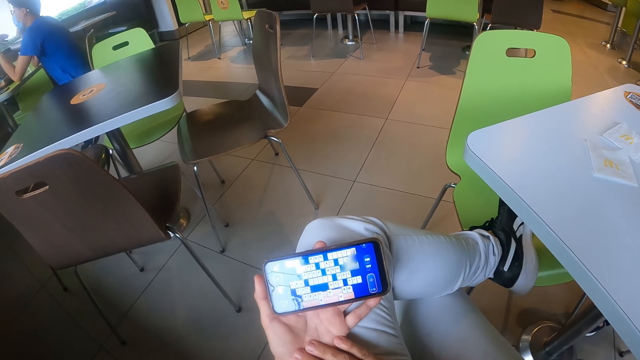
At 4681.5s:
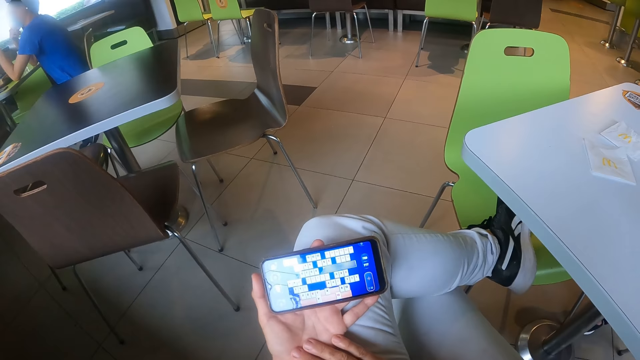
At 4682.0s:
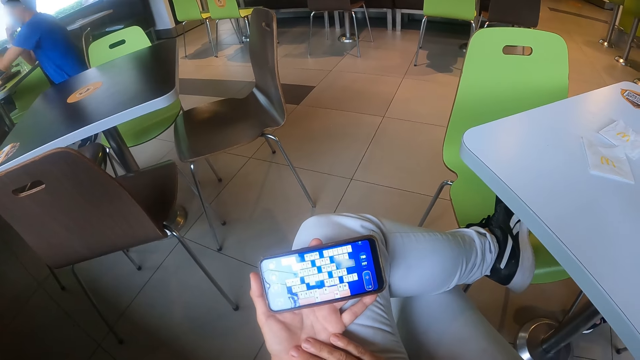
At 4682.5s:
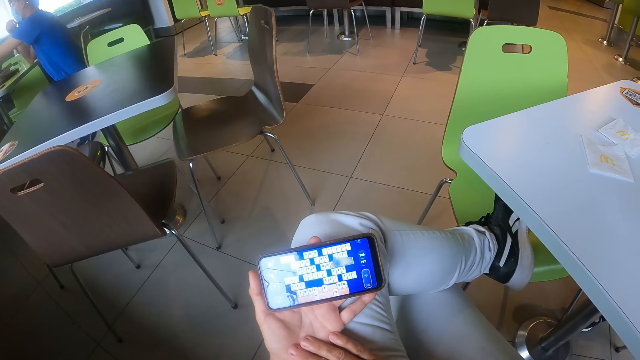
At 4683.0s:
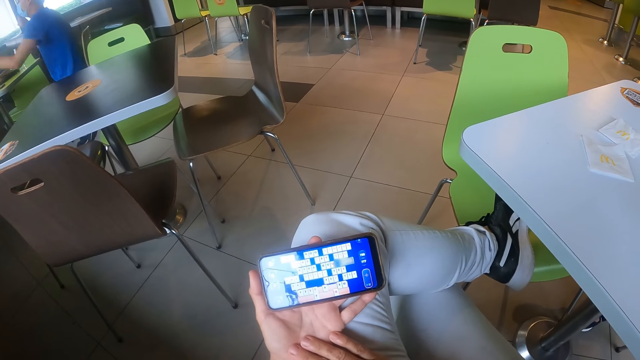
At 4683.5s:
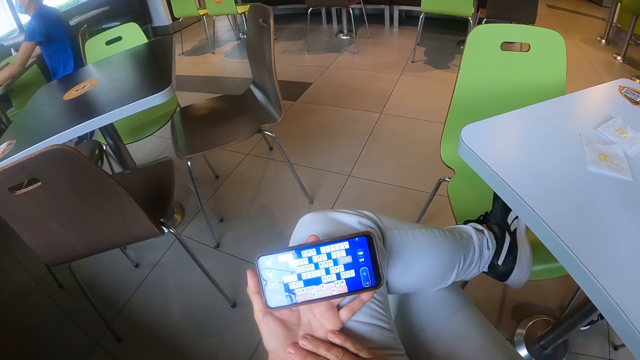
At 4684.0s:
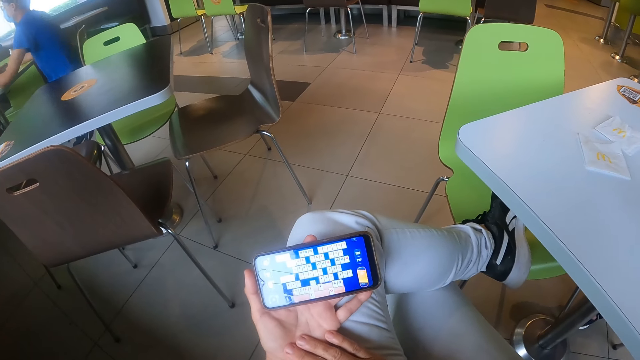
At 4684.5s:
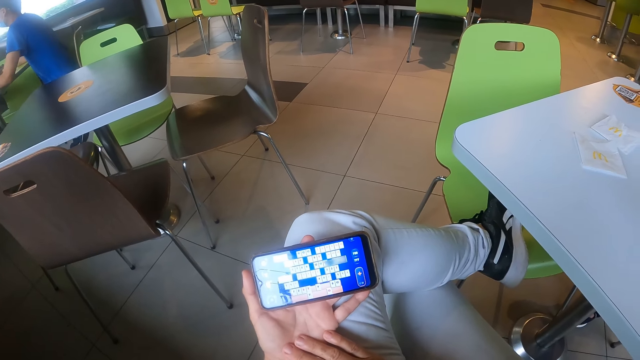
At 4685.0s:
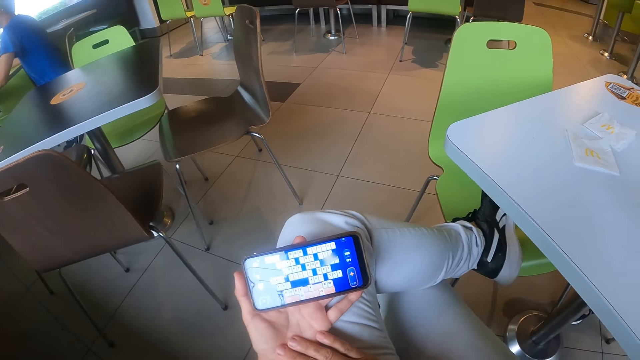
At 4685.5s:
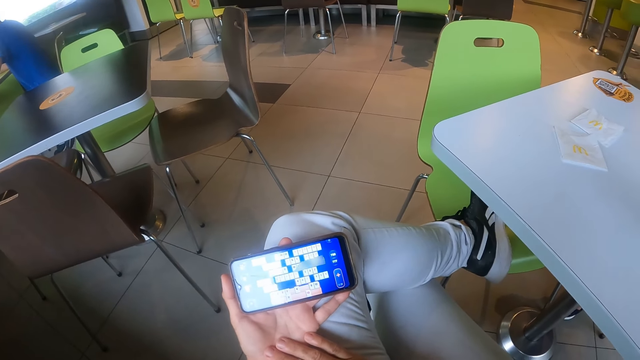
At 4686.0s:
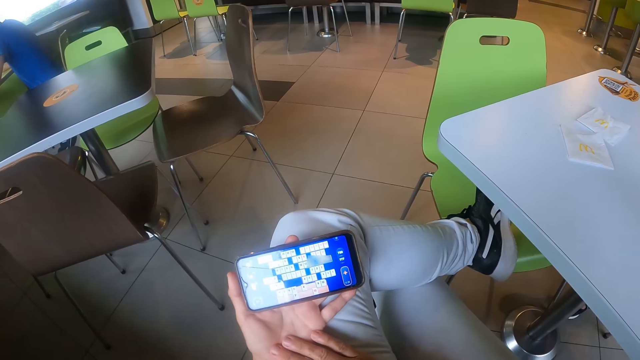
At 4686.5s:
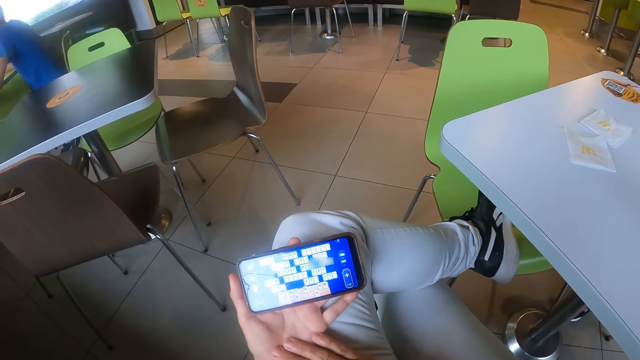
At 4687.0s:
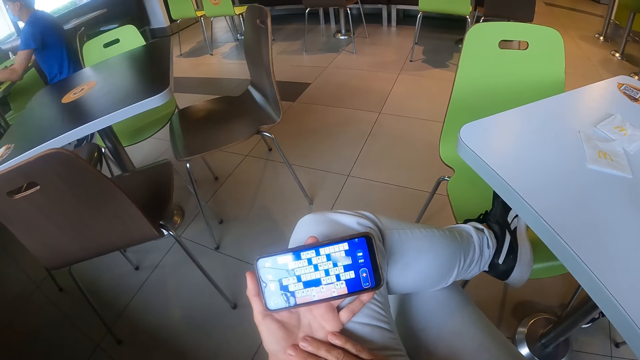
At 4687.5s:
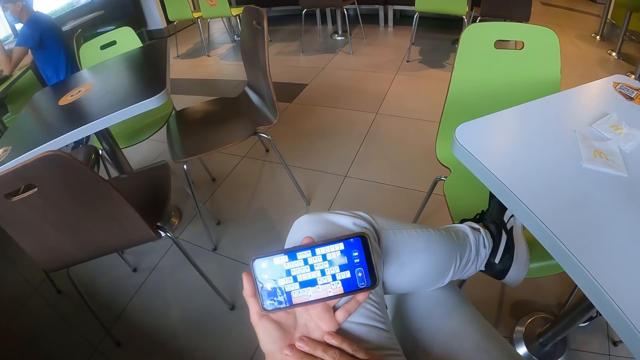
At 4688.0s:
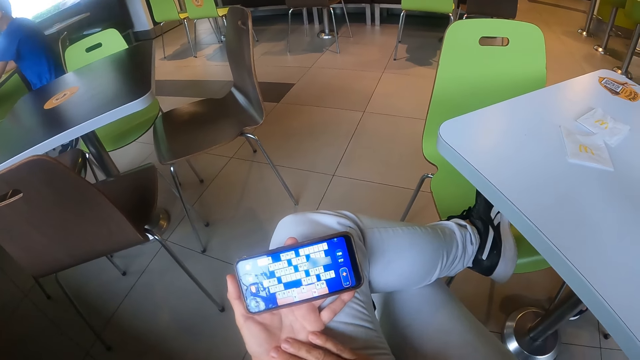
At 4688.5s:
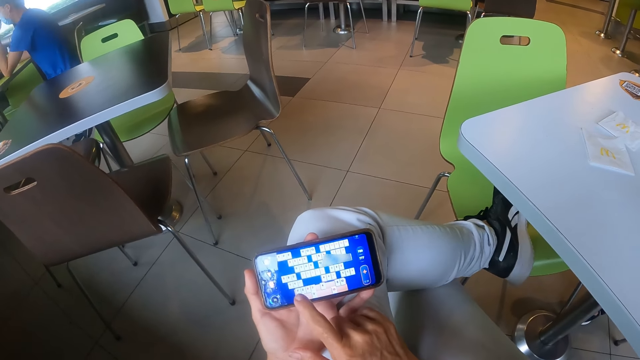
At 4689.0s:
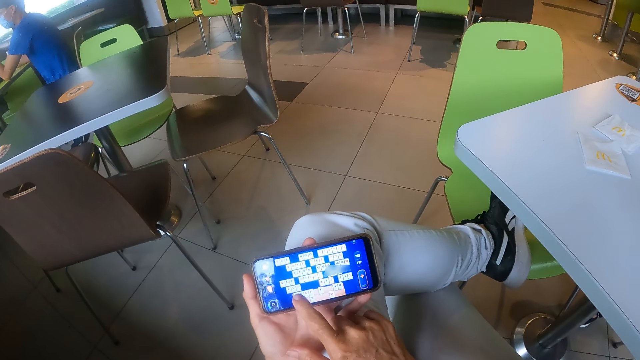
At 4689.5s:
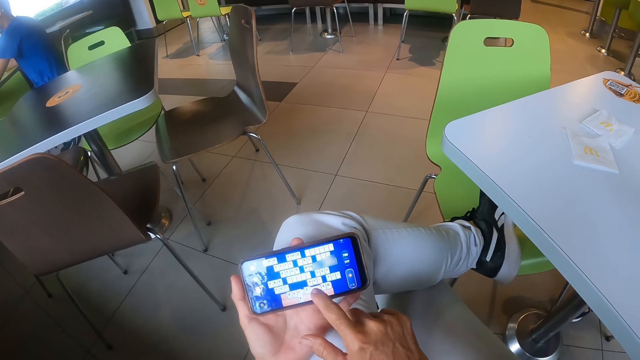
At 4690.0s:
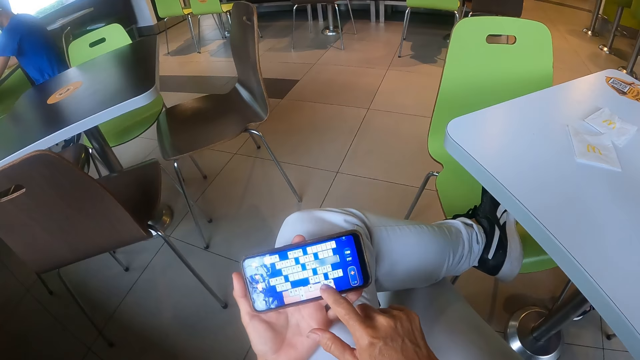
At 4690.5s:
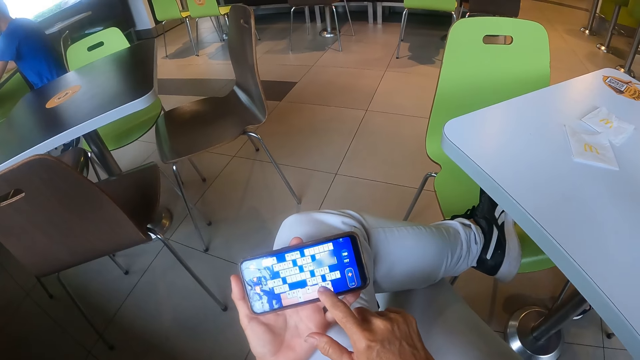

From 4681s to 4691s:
The camera wearer scrolls the phone.

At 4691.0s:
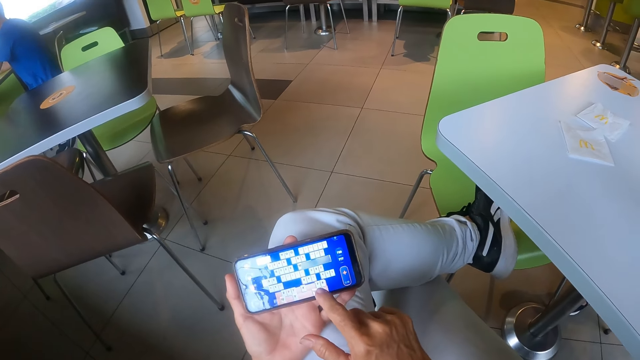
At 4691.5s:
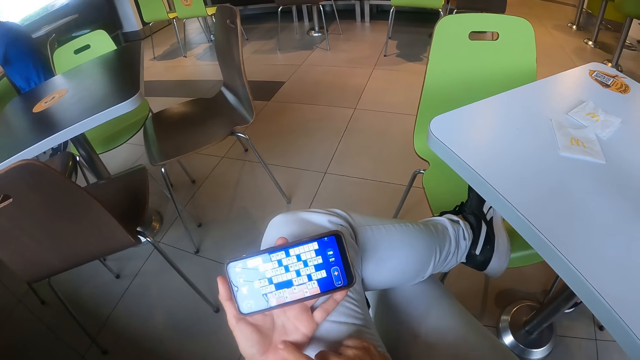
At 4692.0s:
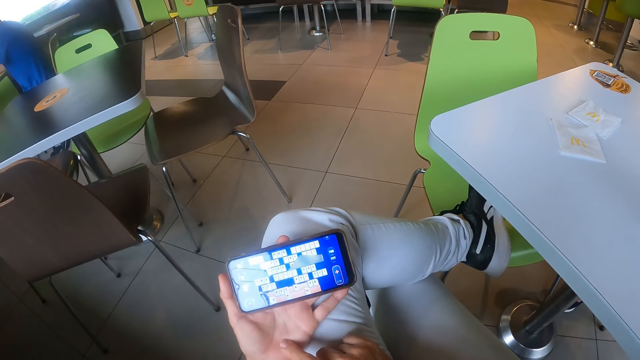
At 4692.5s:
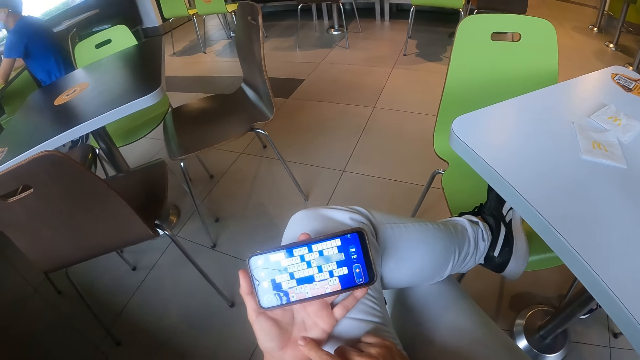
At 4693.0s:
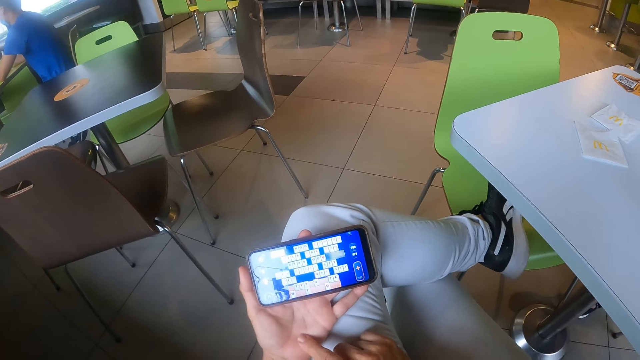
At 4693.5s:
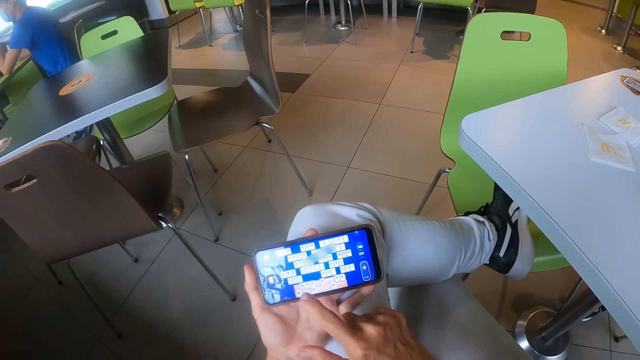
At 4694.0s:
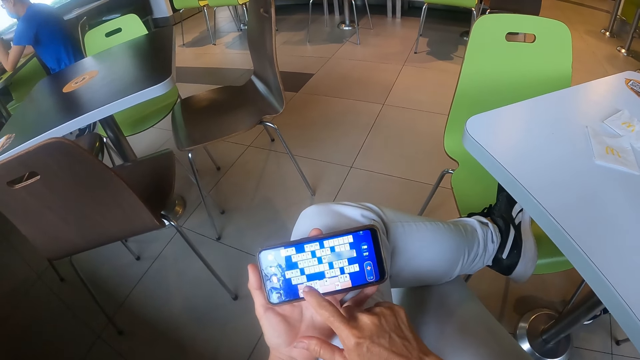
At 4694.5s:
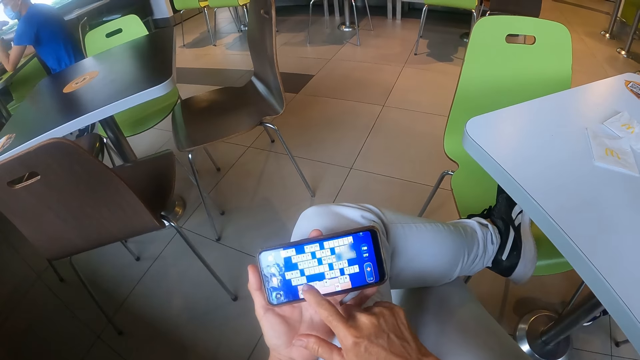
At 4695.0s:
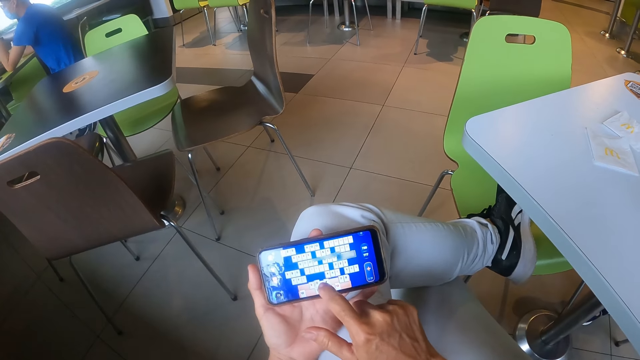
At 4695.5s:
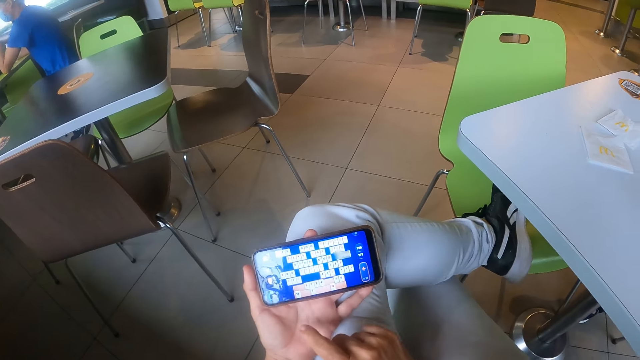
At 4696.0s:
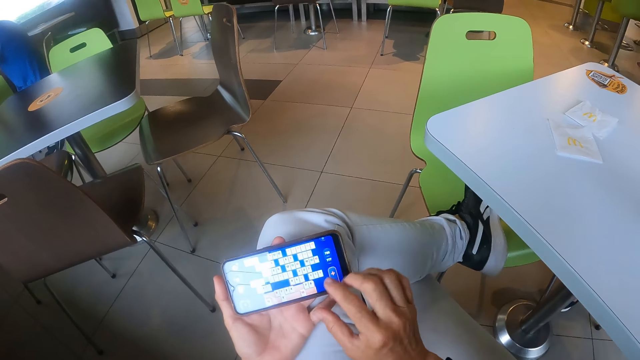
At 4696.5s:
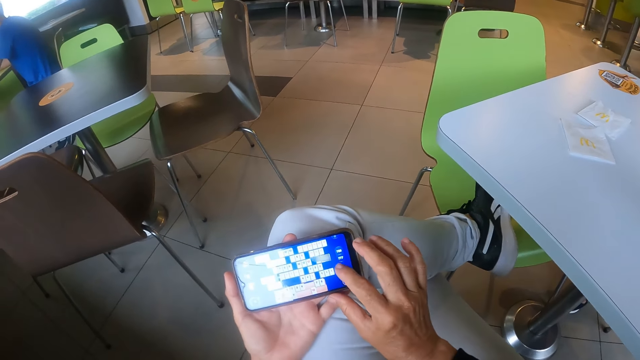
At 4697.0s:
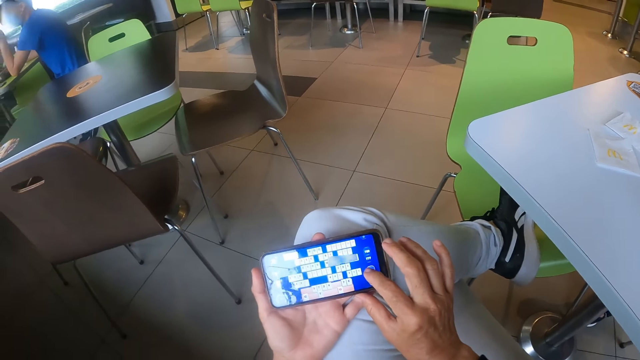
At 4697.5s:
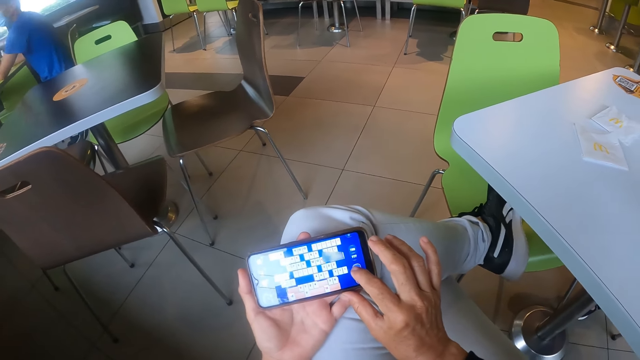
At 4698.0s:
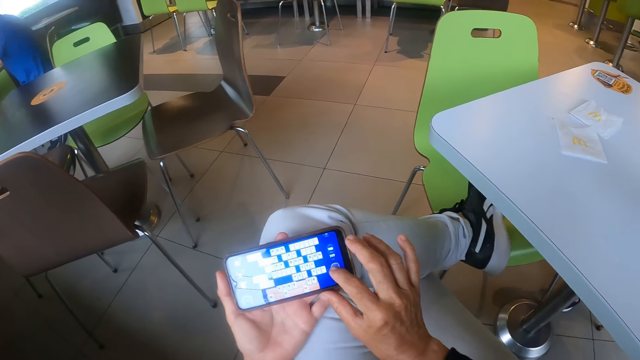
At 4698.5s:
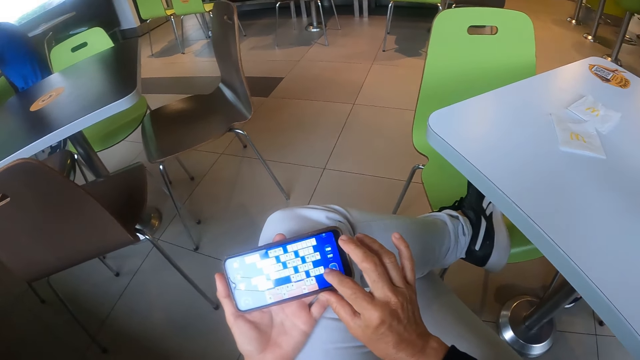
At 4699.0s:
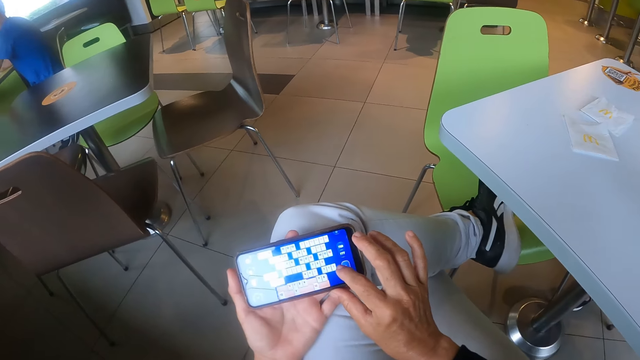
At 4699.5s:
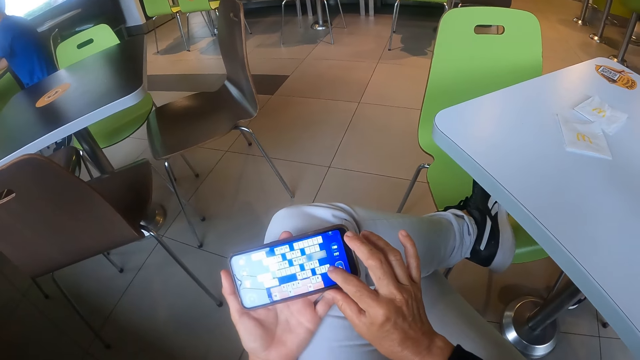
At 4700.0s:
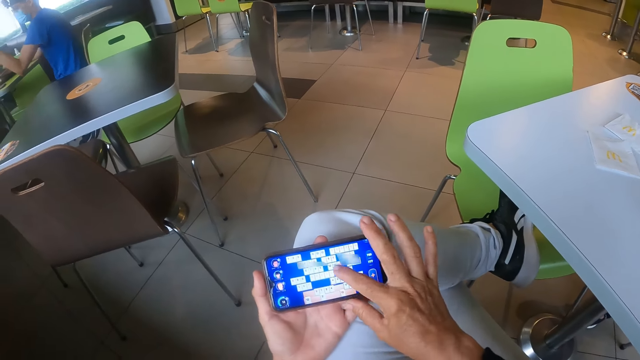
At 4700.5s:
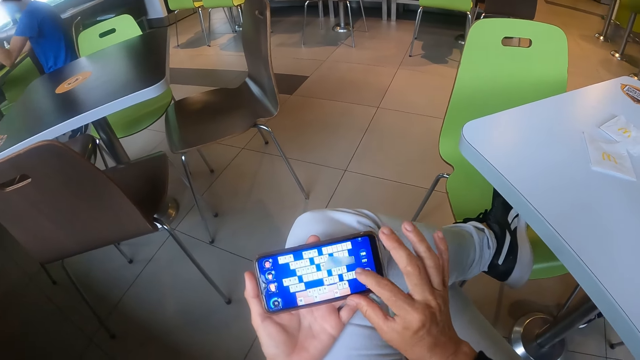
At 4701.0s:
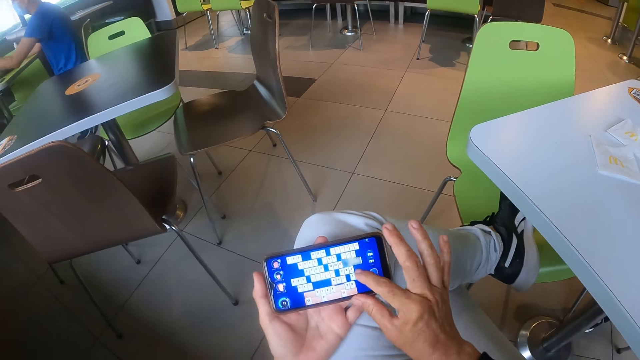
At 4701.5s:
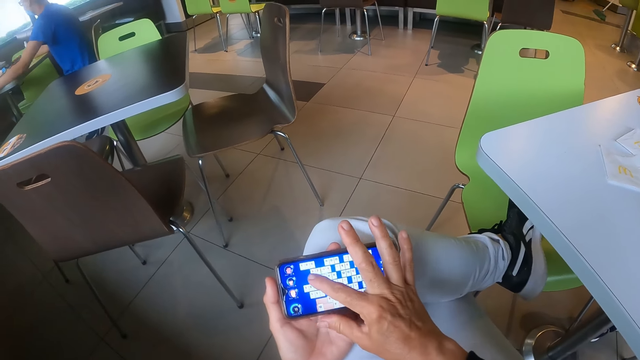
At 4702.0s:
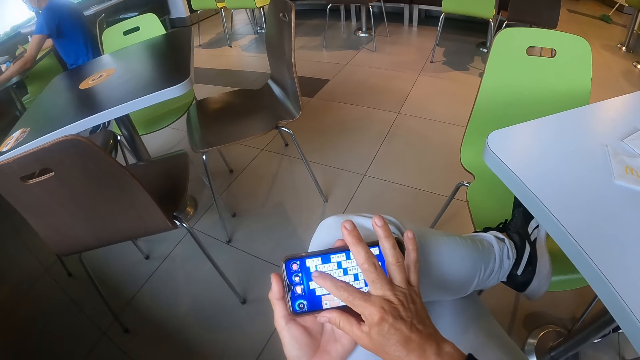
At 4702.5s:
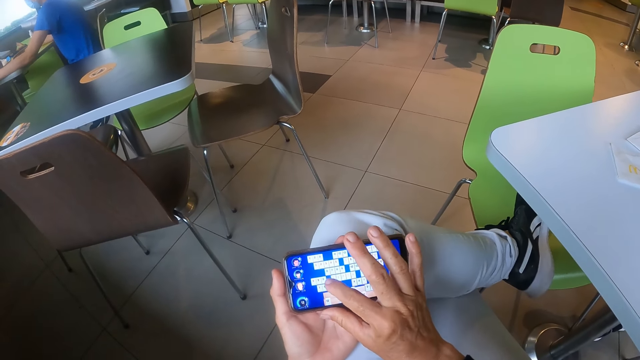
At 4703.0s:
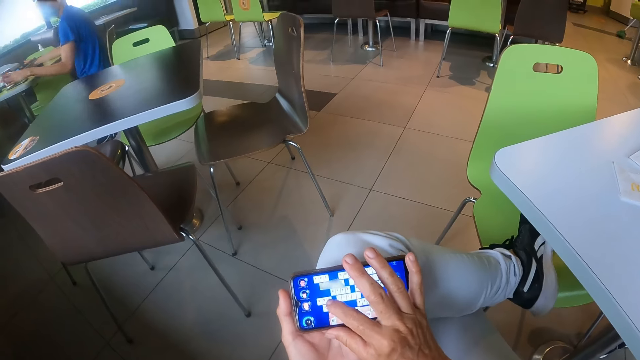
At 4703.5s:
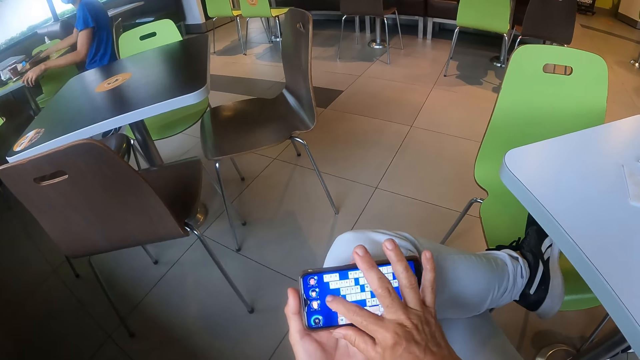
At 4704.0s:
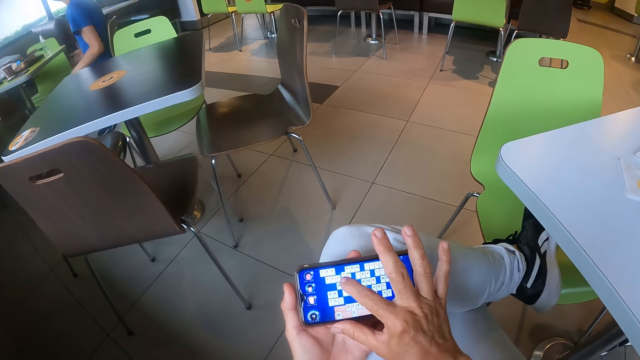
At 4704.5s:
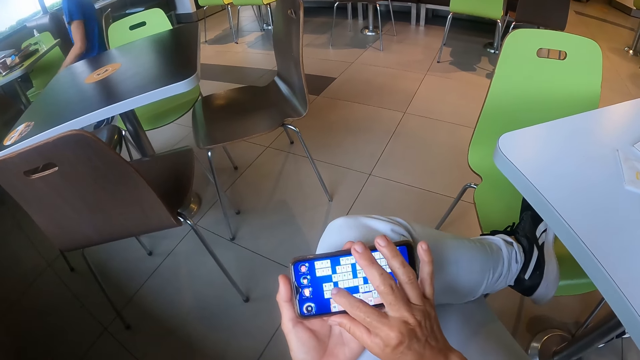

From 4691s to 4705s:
The camera wearer looks at the phone. They scroll the phone. They look at the phone. They scroll the phone.
